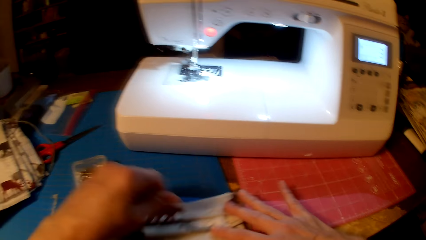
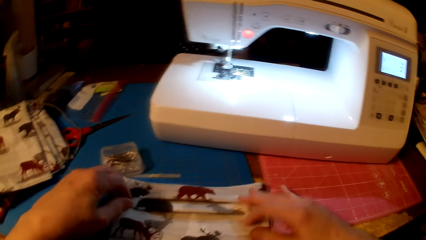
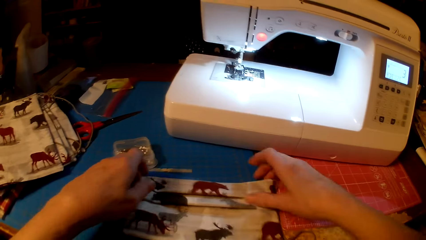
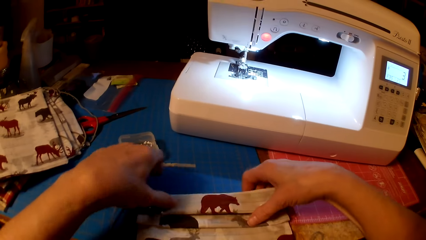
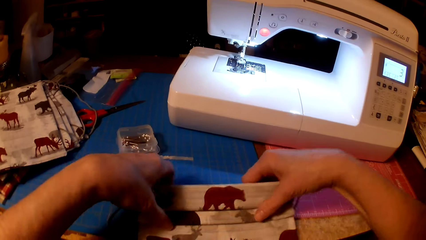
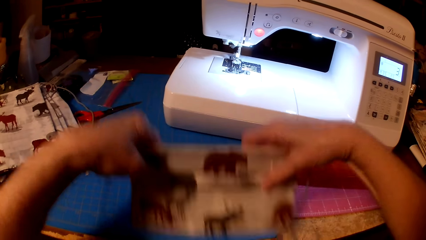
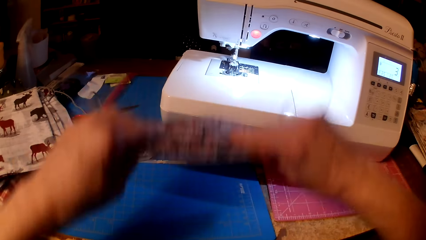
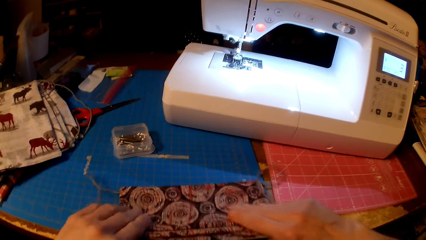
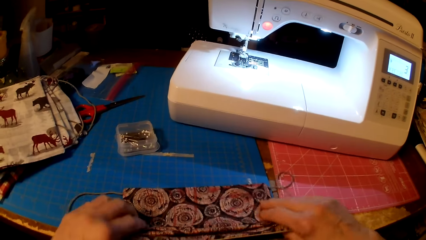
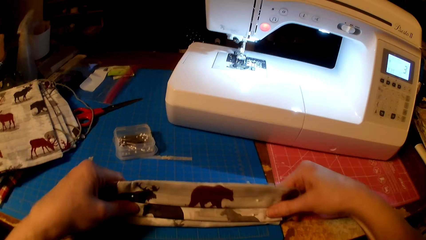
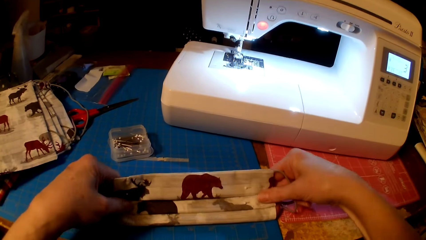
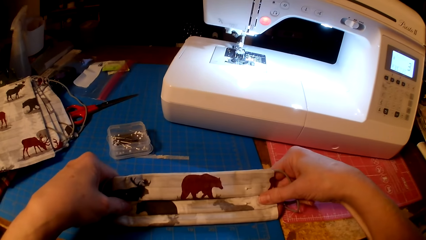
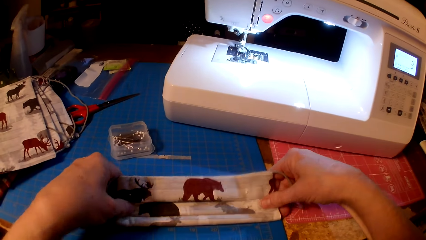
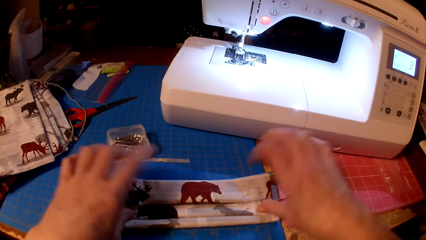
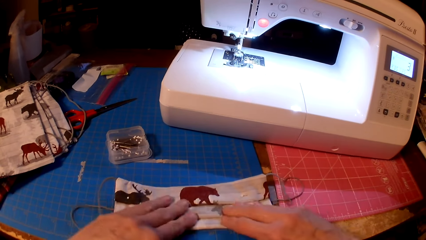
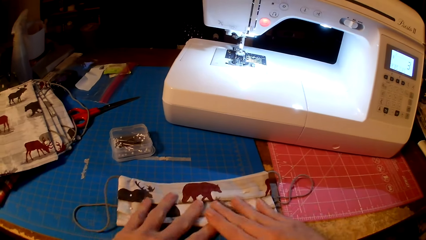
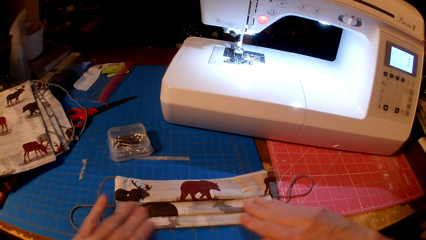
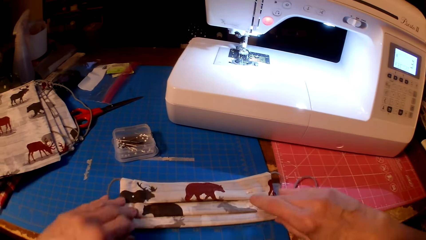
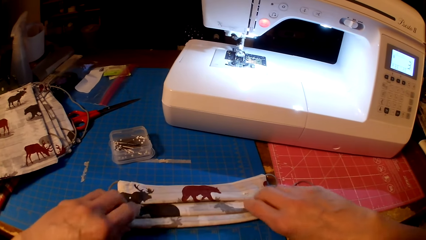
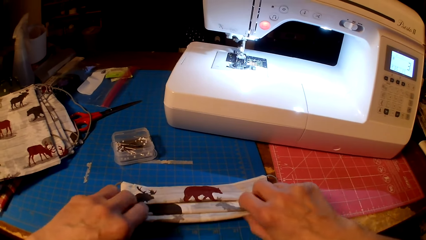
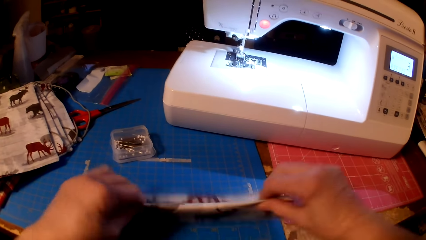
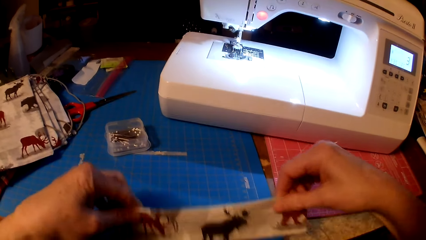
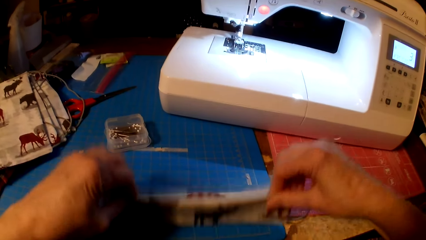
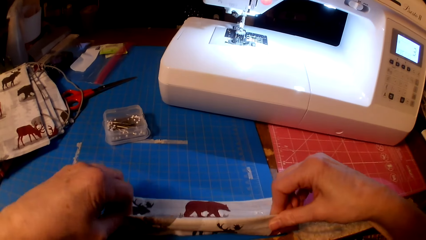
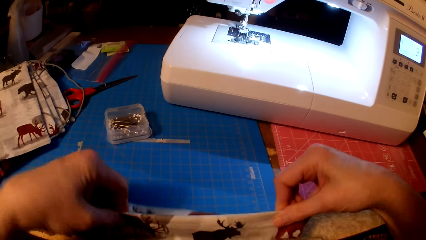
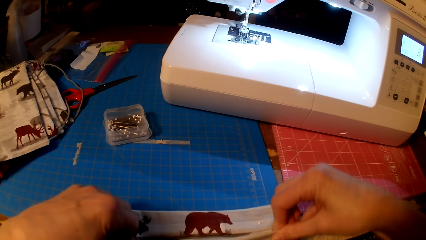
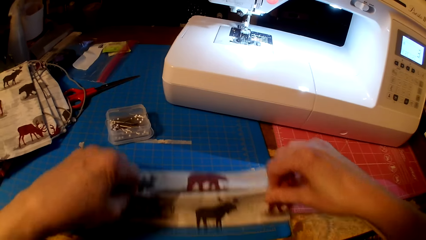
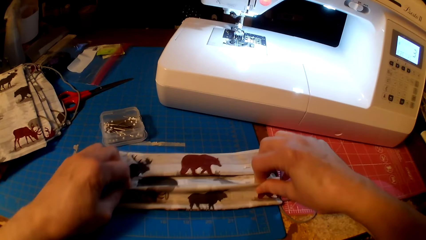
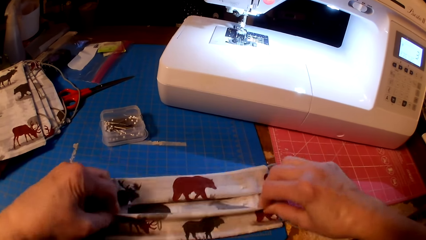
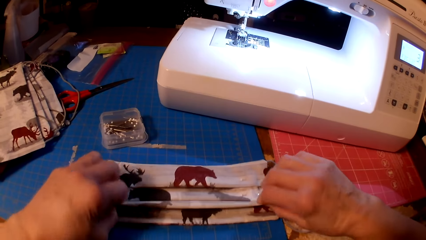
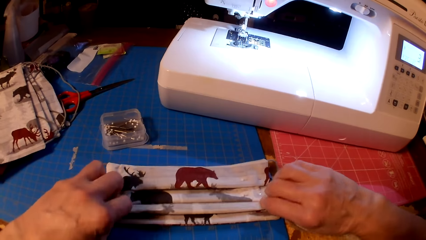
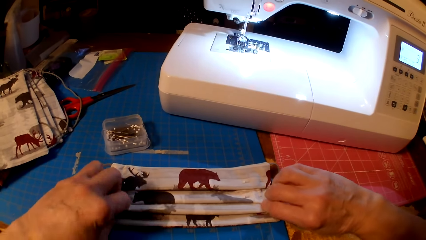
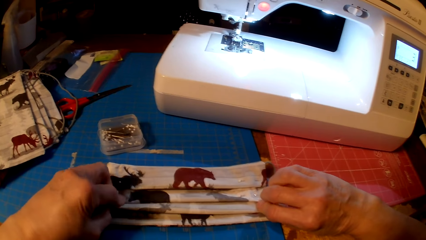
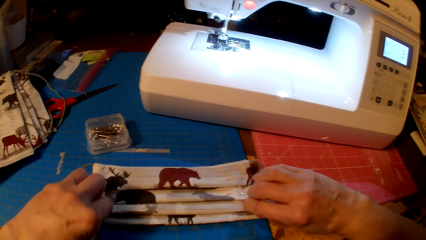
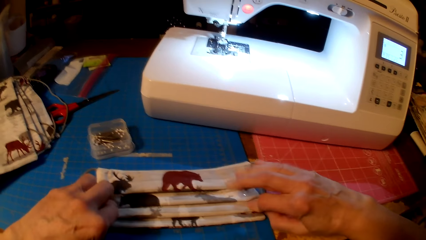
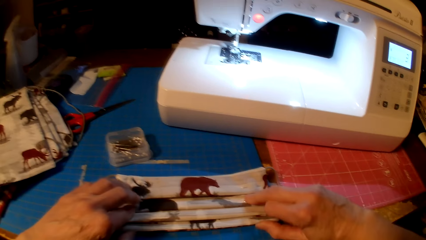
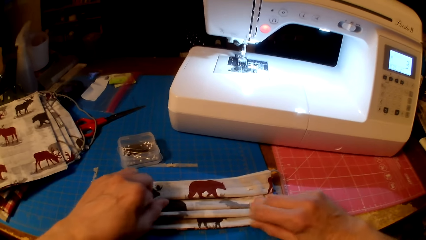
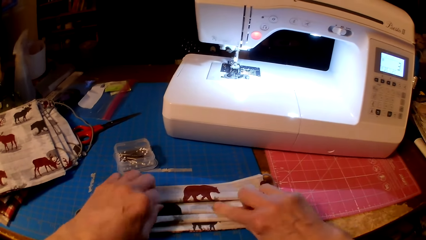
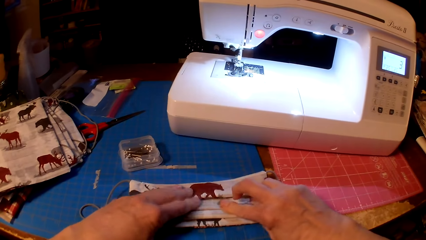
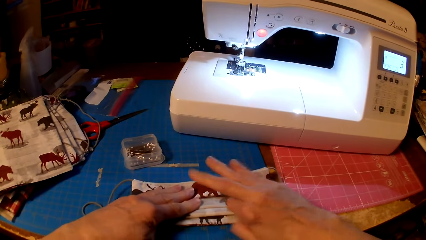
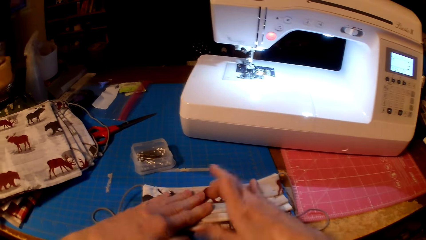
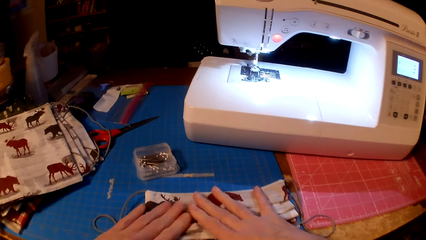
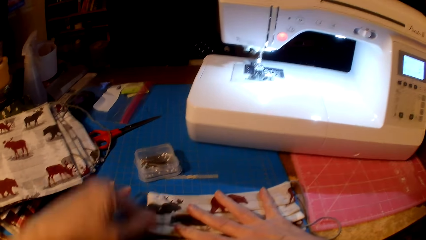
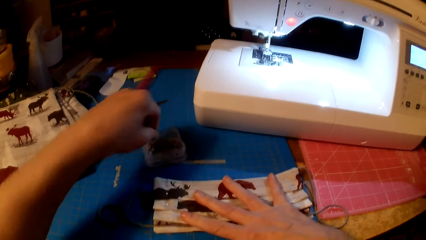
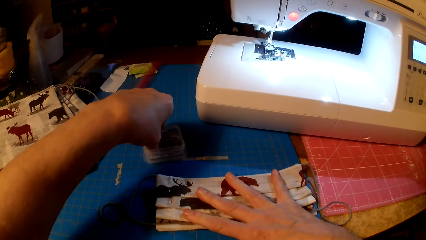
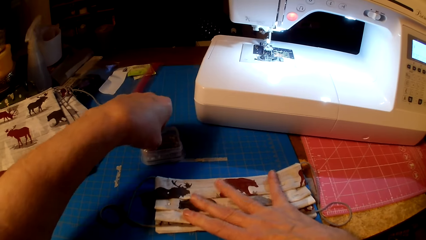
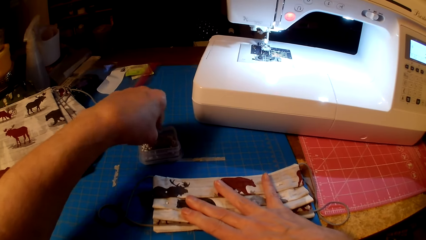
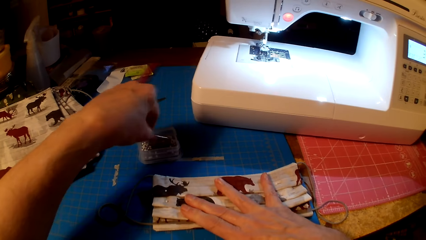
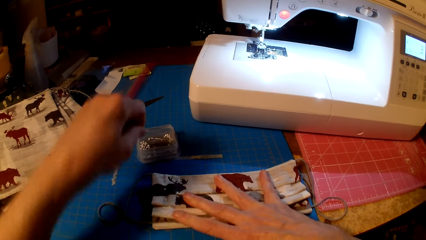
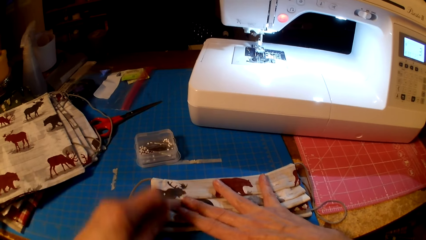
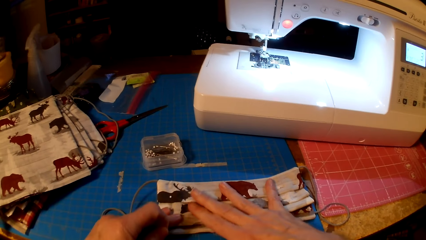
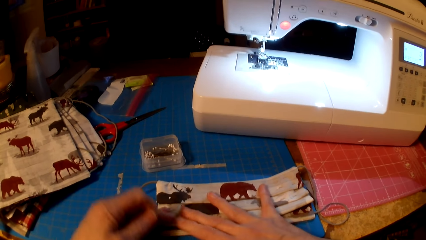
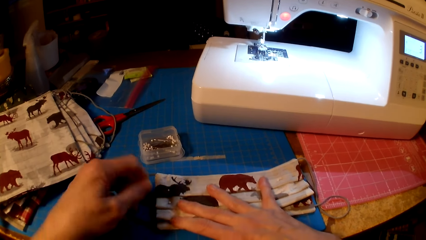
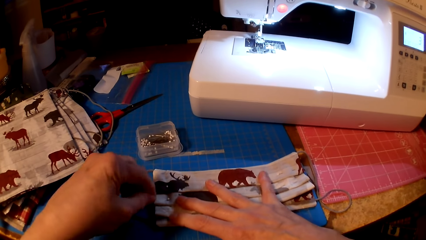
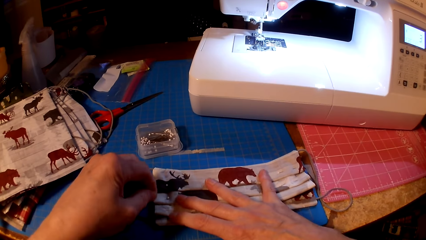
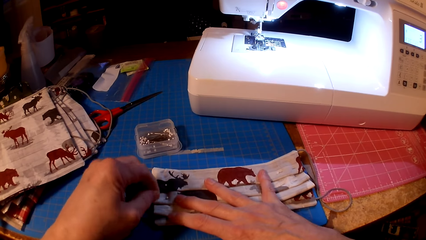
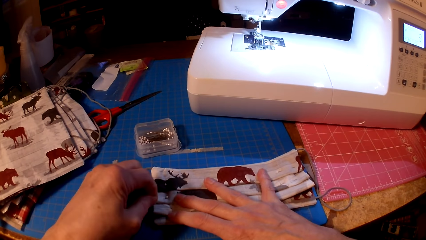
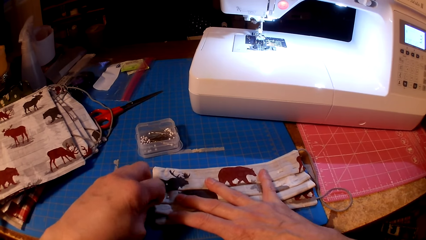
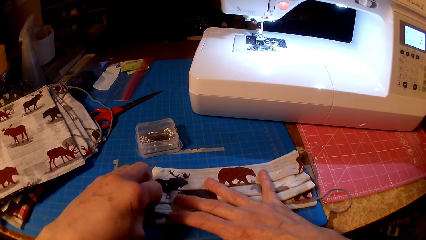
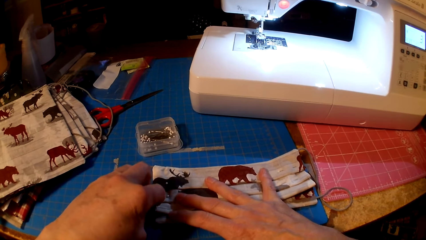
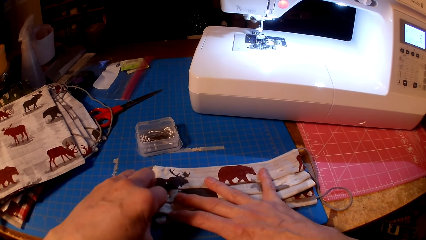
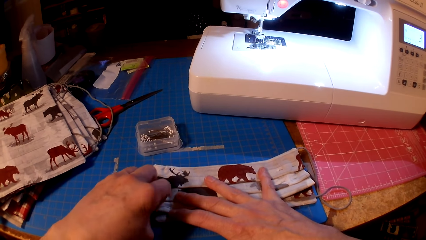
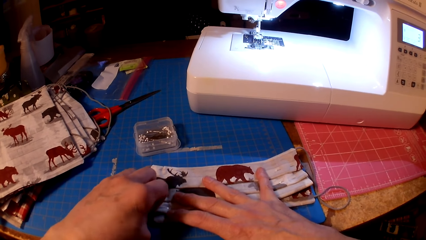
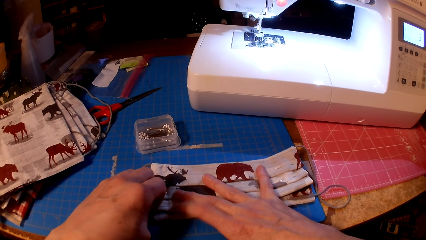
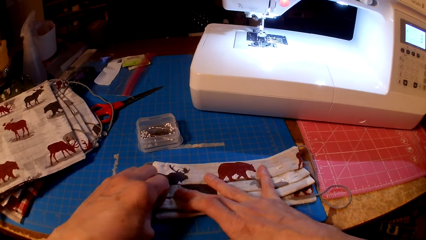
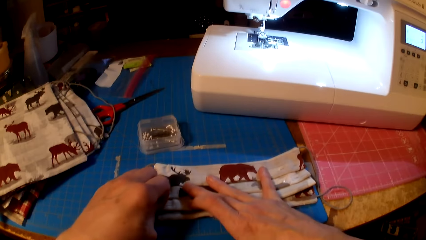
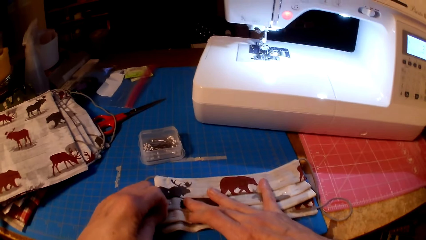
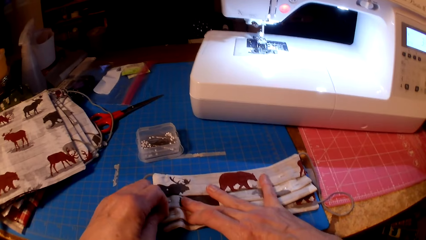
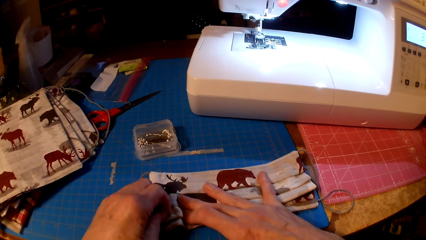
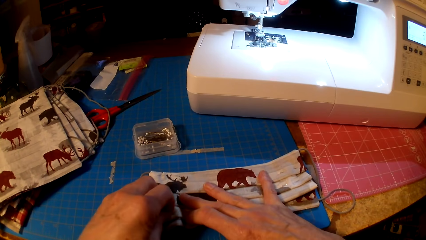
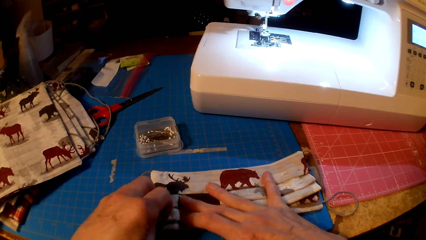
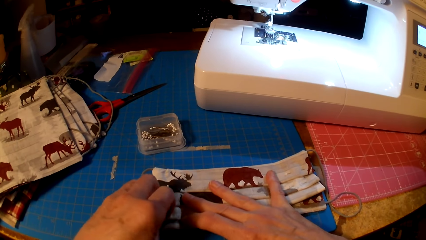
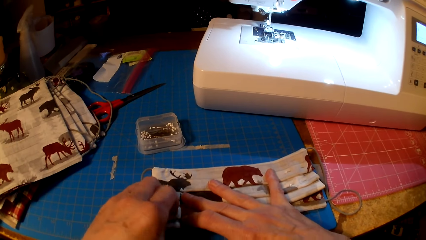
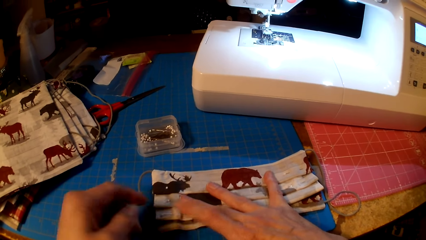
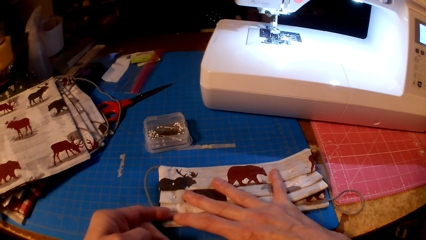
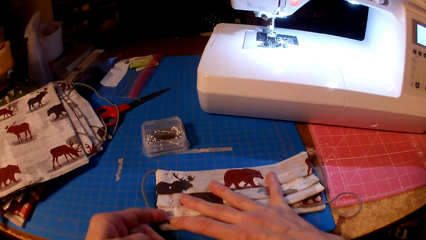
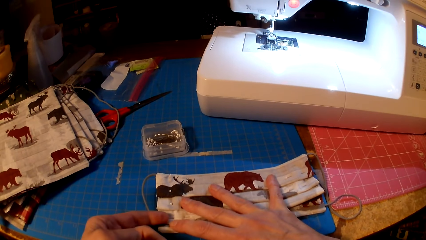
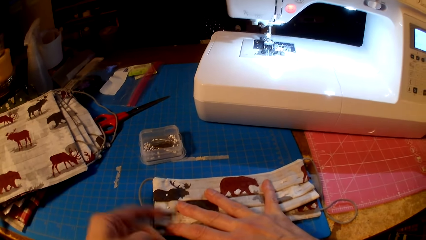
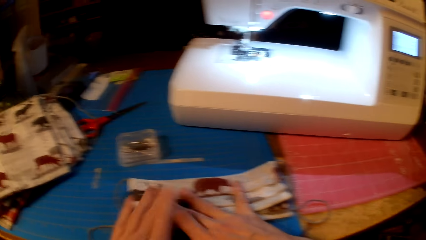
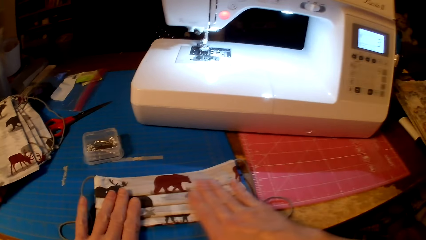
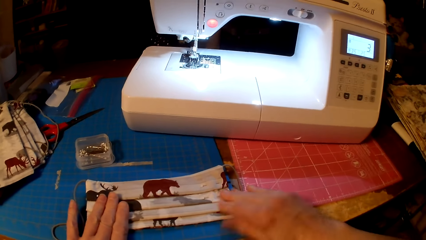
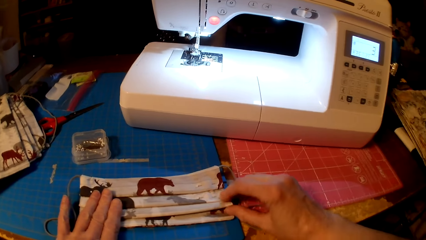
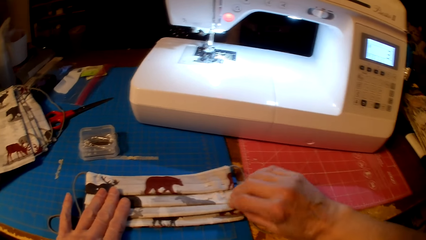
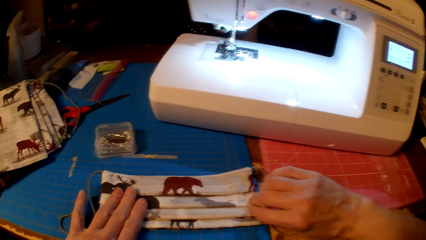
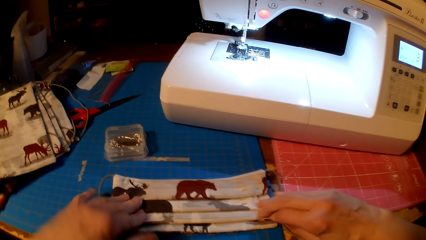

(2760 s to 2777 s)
The camera wearer folds the fabric. They pick up a pin. They pin the fabric.
